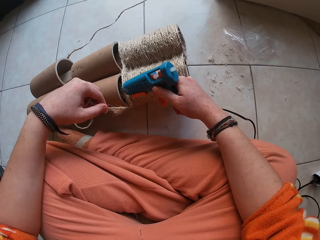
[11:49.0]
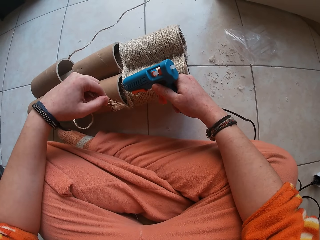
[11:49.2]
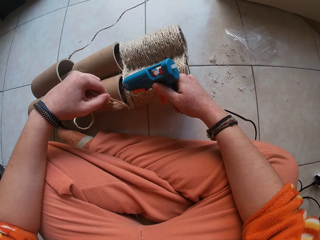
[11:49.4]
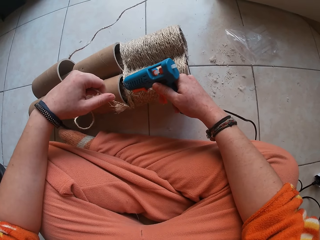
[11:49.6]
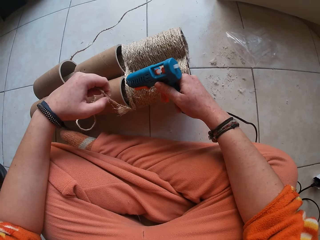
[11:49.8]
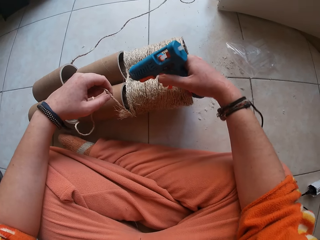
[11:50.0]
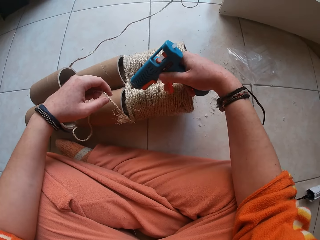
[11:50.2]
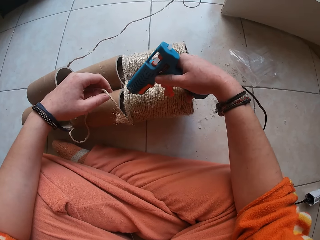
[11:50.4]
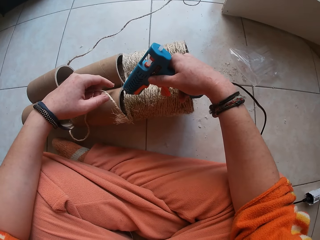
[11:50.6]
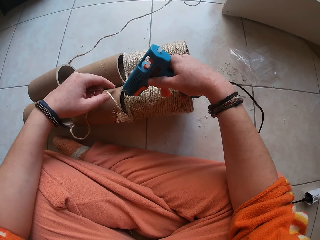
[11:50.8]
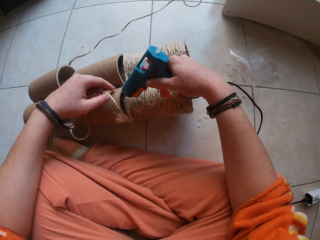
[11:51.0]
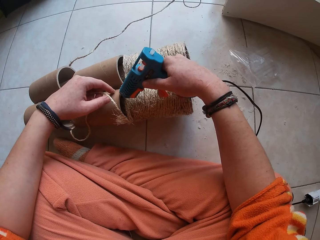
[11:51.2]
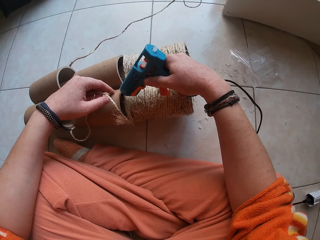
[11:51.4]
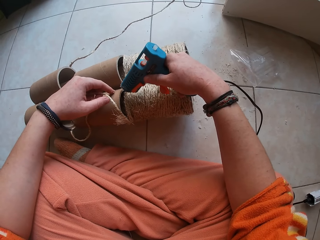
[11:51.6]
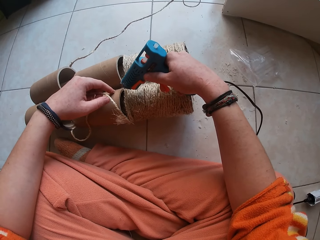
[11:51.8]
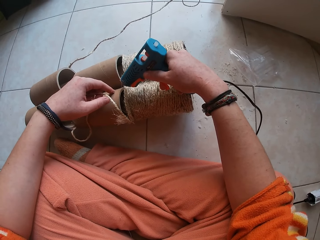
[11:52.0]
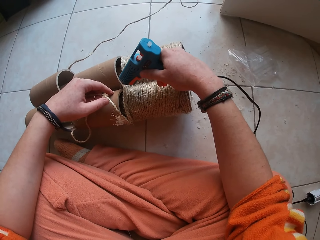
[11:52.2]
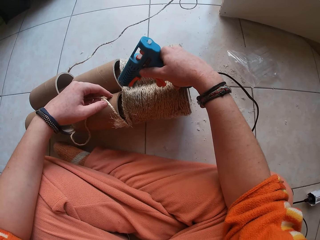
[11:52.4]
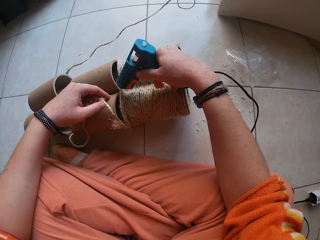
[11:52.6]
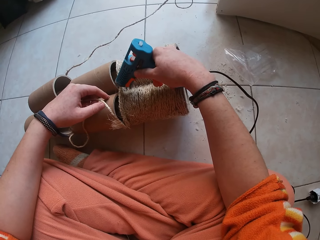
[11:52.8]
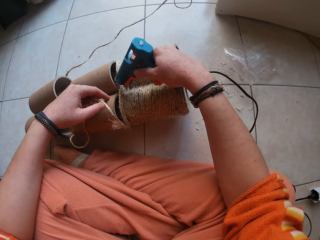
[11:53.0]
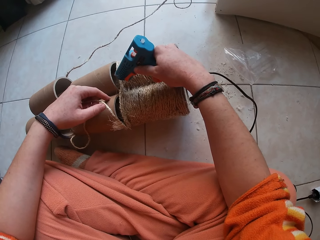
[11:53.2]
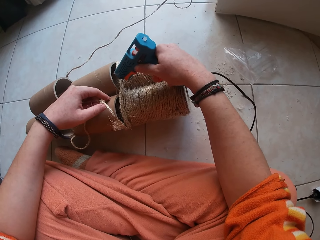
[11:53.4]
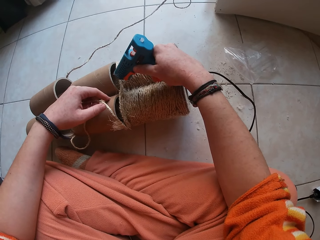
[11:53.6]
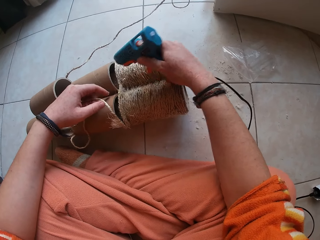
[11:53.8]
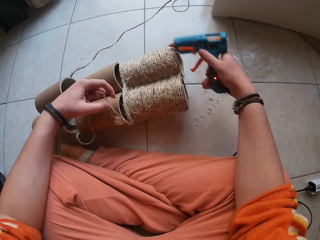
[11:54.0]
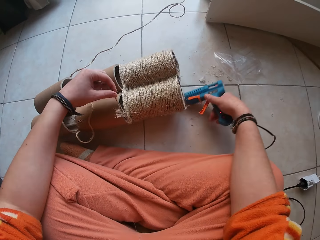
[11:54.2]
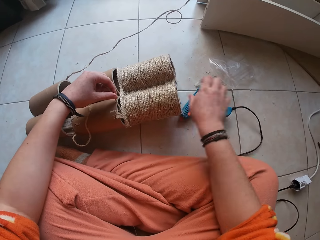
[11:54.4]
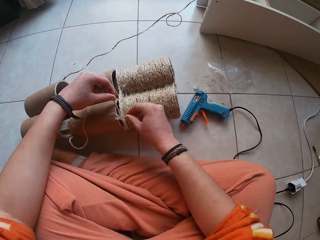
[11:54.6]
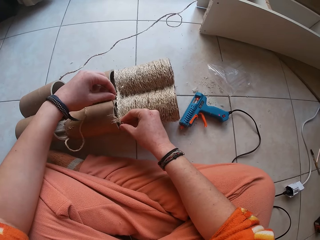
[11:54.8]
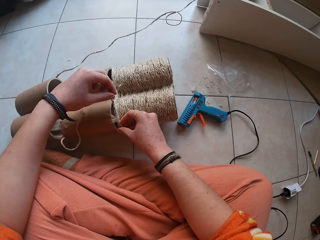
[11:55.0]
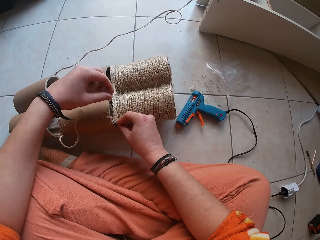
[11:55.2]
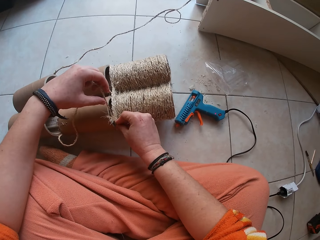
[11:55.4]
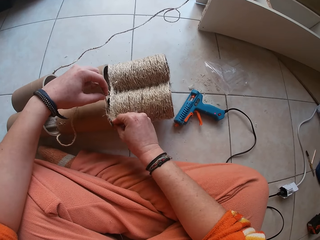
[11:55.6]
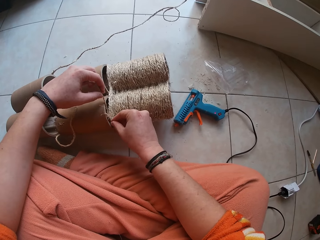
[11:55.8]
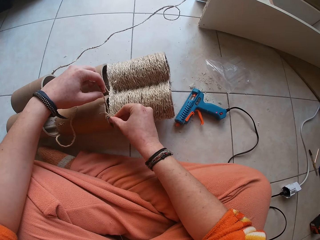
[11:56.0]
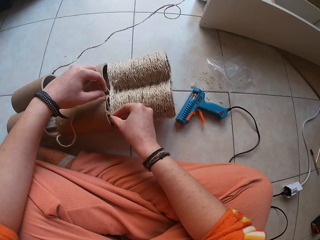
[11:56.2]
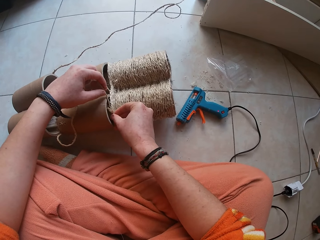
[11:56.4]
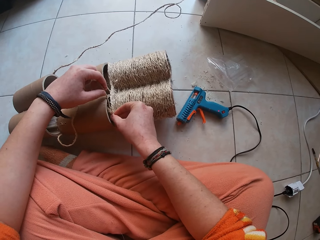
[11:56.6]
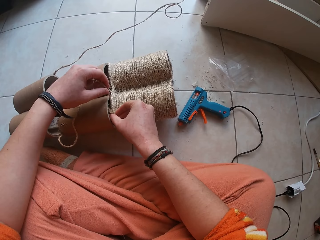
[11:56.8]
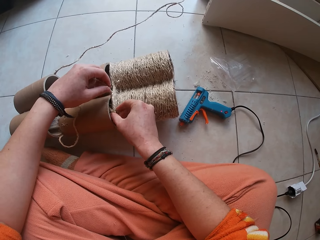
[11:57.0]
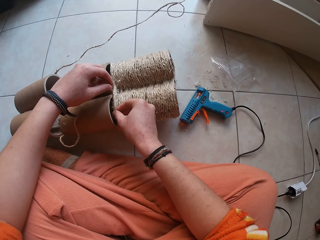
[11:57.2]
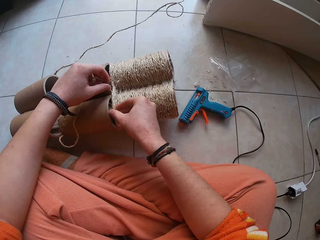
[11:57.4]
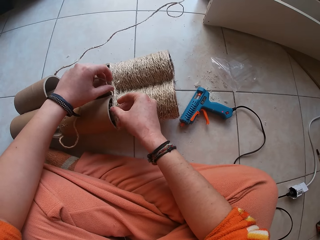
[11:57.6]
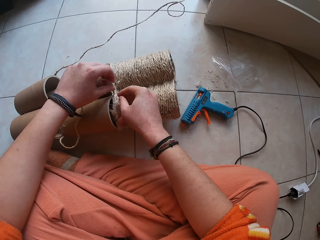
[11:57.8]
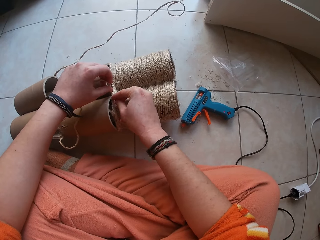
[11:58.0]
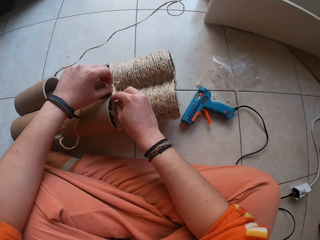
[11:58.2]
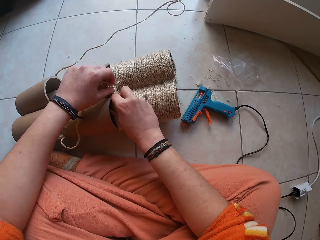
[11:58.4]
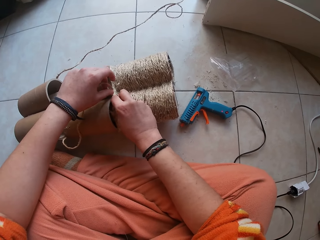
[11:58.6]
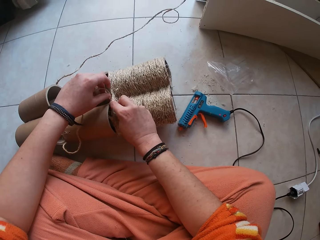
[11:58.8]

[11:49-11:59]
The camera wearer puts glue on the paper tubes. She places the glue gun on the floor with her right hand. She attaches wire ropes to the carton cylinder with her hands.

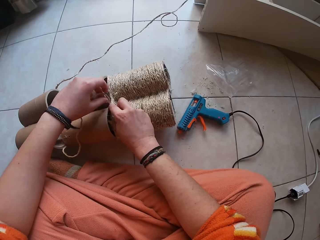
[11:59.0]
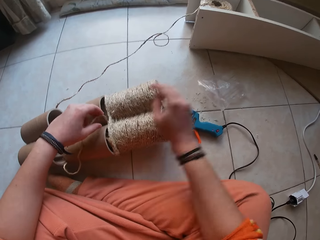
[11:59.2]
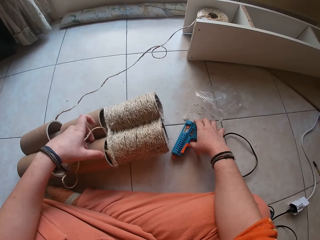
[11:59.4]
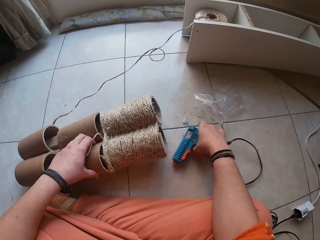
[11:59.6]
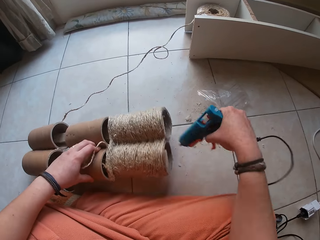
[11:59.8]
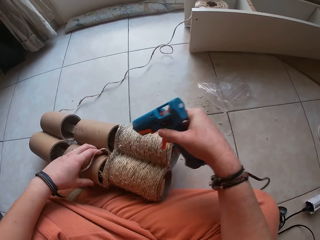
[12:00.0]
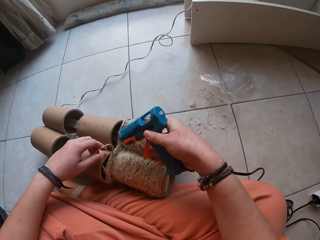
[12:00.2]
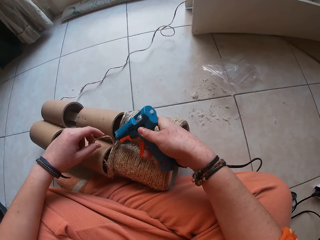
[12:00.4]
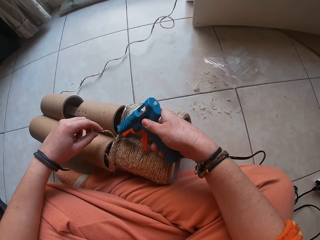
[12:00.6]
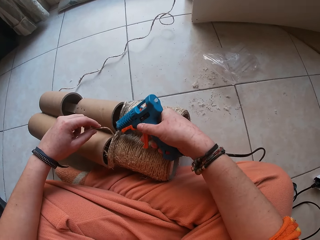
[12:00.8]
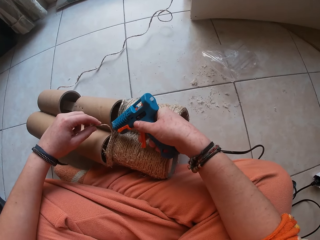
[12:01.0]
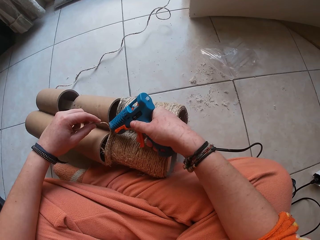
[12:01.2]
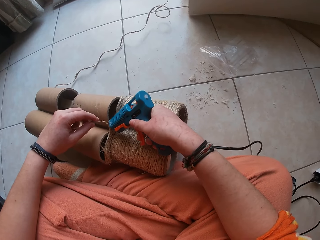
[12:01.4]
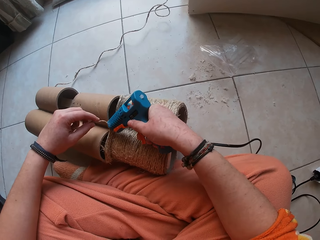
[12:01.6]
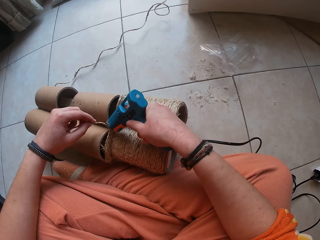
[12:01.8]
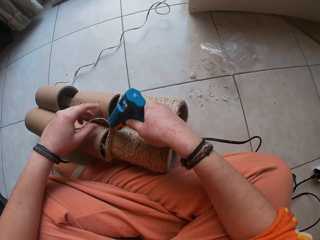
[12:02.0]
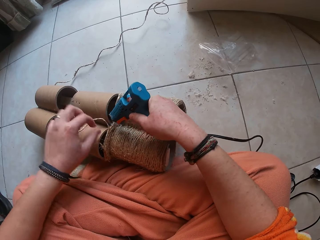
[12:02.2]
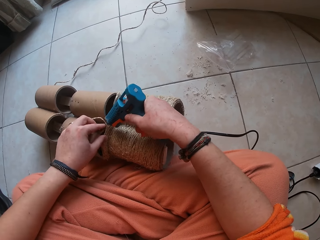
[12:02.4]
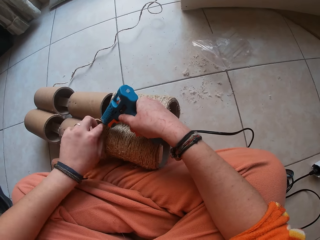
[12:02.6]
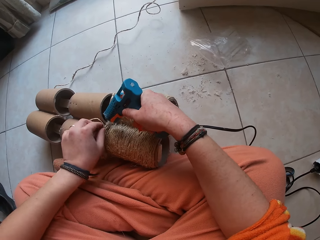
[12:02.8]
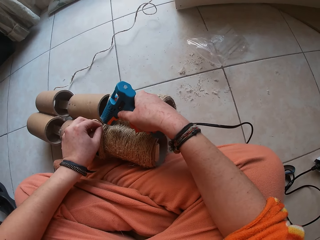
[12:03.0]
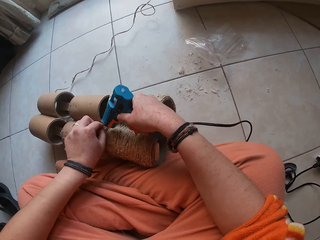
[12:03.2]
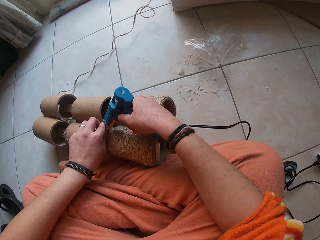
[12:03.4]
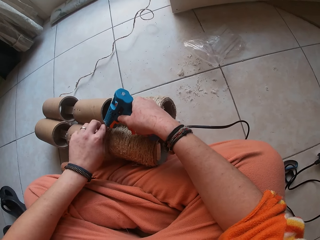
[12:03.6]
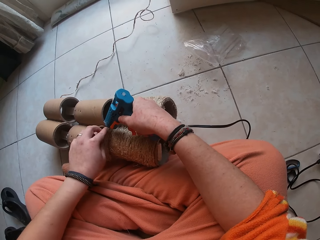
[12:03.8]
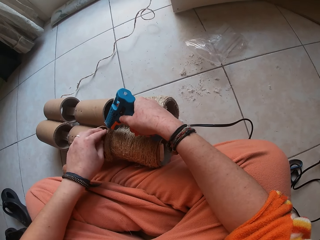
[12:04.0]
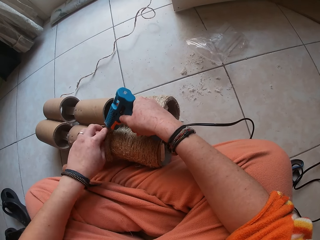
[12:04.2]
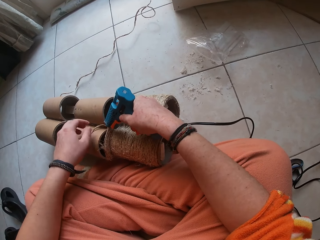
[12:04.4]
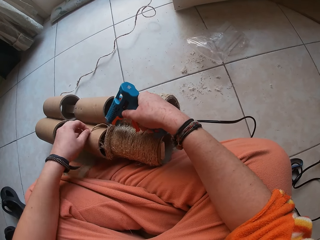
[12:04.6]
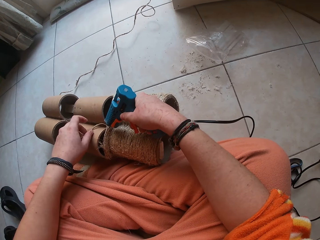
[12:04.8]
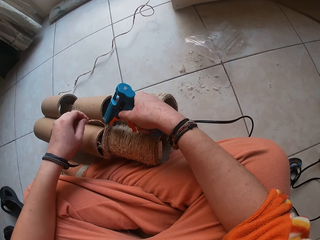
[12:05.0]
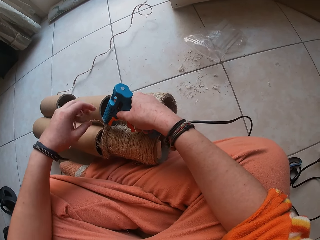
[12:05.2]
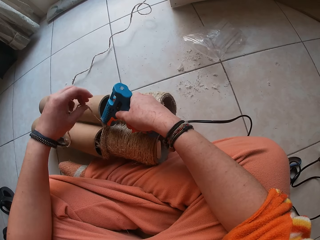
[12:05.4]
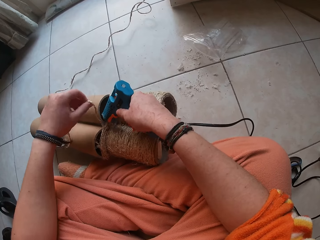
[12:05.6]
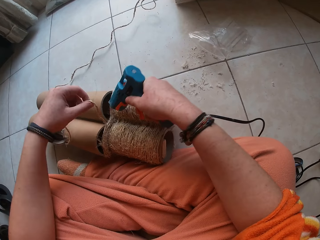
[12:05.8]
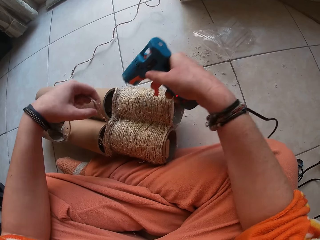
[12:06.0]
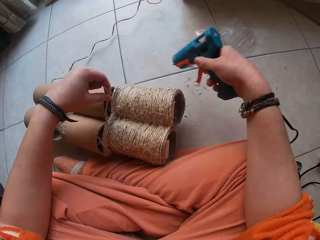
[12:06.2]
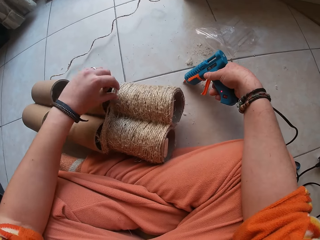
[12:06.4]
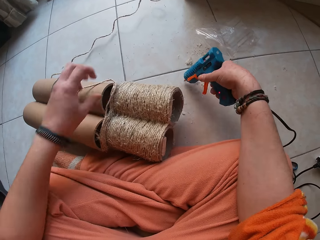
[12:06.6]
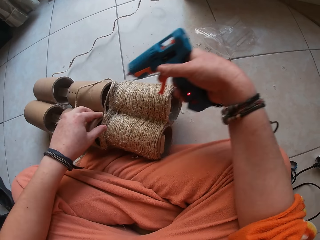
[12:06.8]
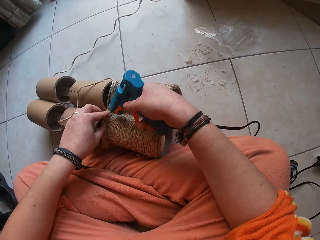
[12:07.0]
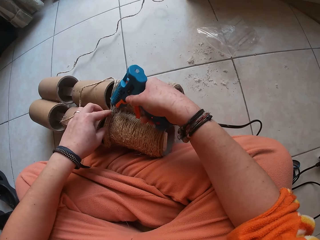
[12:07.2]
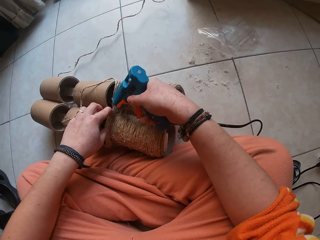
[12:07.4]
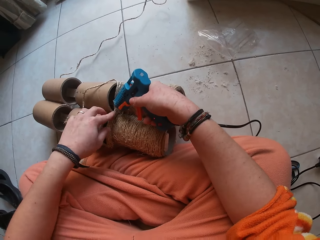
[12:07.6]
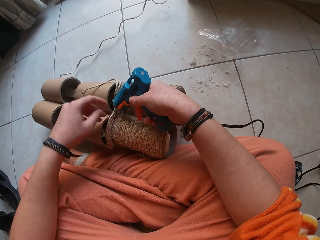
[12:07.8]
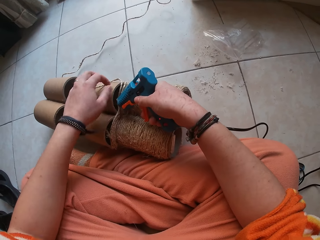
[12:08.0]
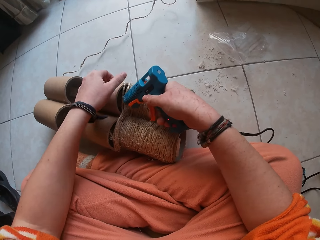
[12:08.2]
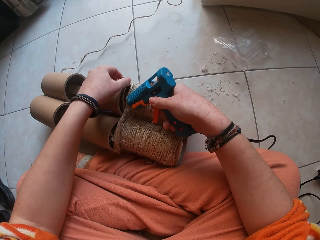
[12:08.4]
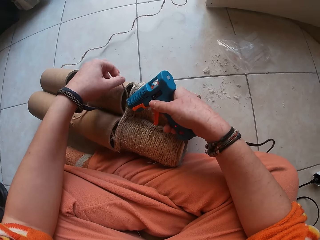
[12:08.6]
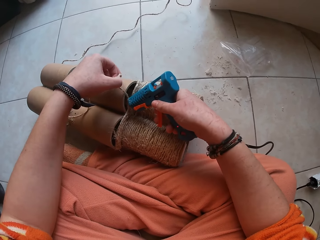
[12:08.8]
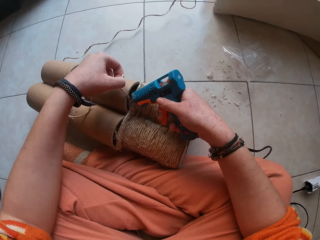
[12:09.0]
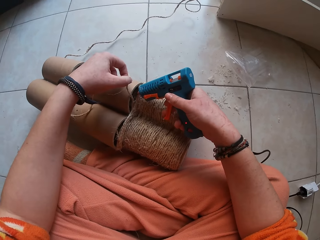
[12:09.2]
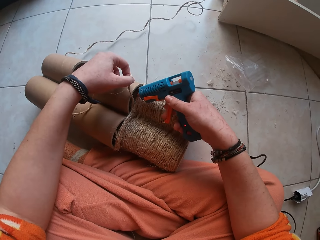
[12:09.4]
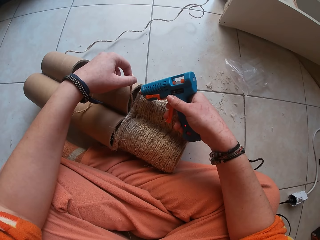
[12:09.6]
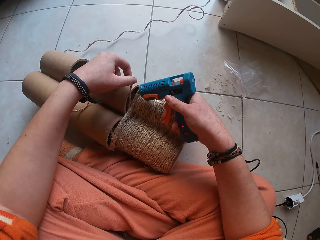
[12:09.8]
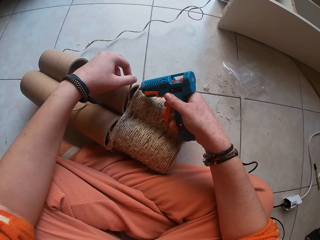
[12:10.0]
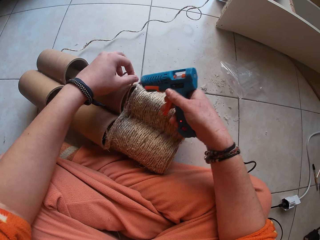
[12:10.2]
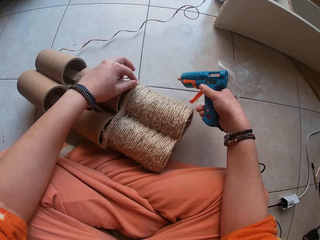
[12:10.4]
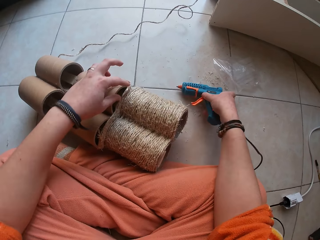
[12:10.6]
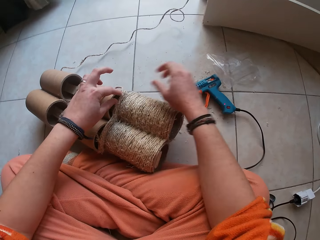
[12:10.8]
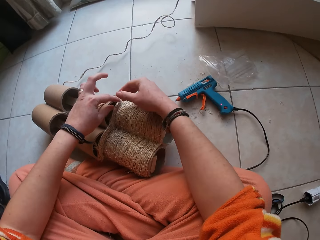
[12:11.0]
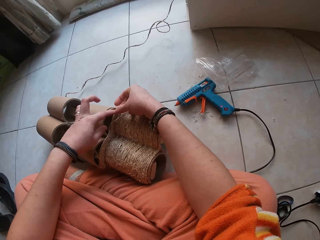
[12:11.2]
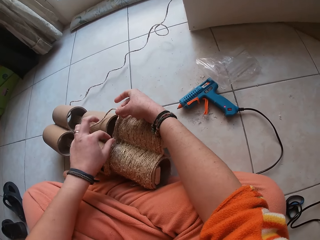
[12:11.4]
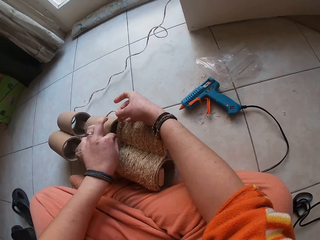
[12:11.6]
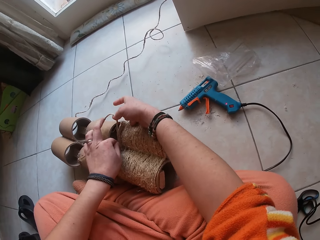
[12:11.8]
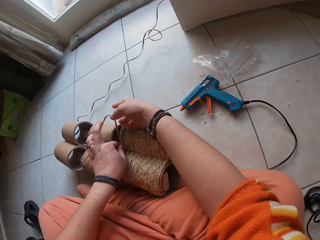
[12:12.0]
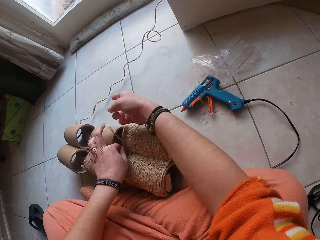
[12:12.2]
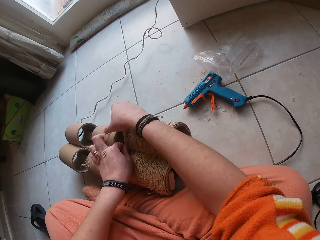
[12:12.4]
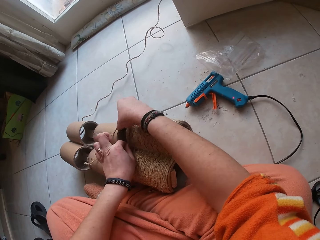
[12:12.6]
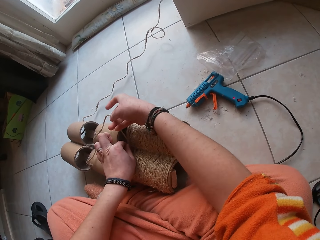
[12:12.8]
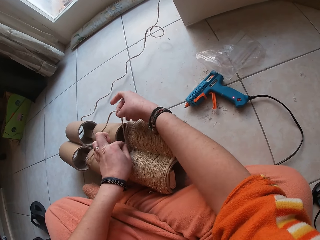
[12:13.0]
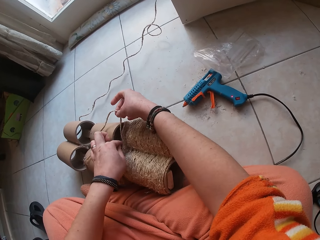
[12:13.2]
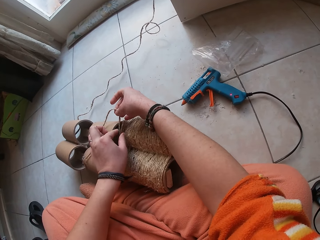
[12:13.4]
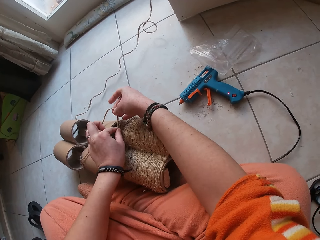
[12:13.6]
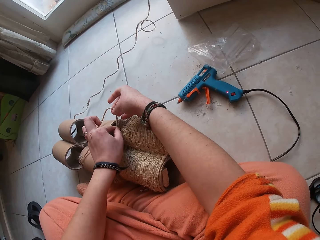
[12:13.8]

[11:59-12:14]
The camera wearer picks the glue gun from the floor with her right hand. She holds the wire rope with her left hand. She attaches glue to the wire rope with the glue gun. She sticks a sisal rope on the paper tube. She holds the wire rope with her left hand. She moves the glue gun away from the paper tubes. She puts glue on the paper tubes. She places the glue gun on the floor with her right hand. She attaches the wire ropes to the carton cylinder with her hands.
